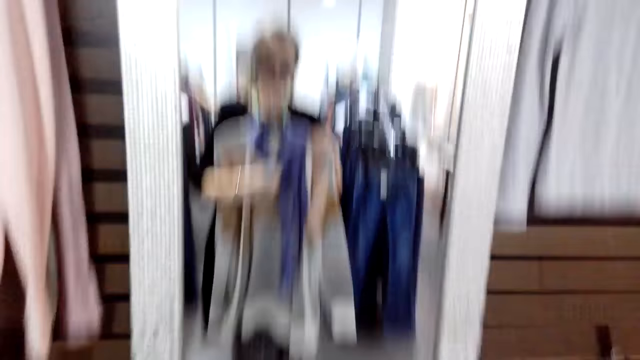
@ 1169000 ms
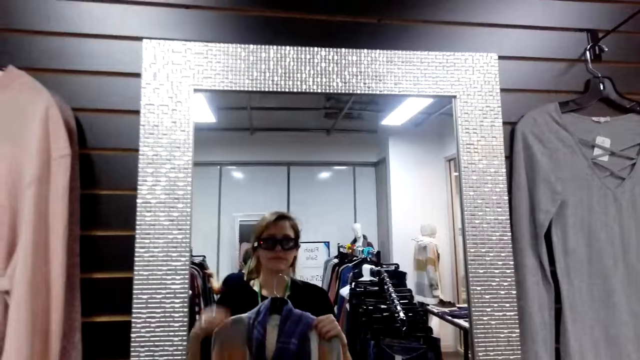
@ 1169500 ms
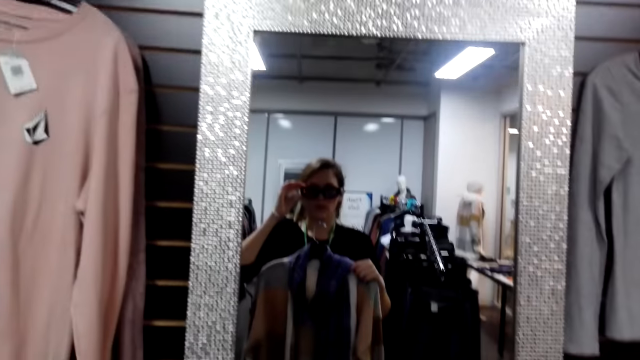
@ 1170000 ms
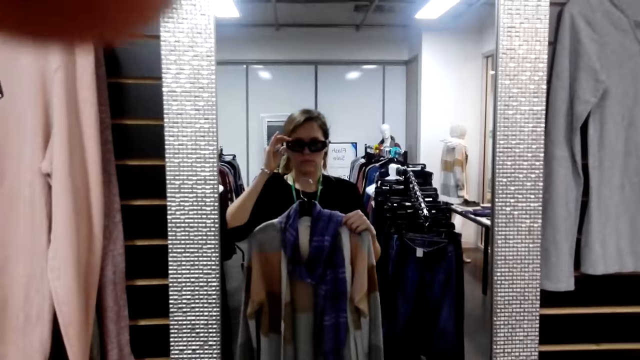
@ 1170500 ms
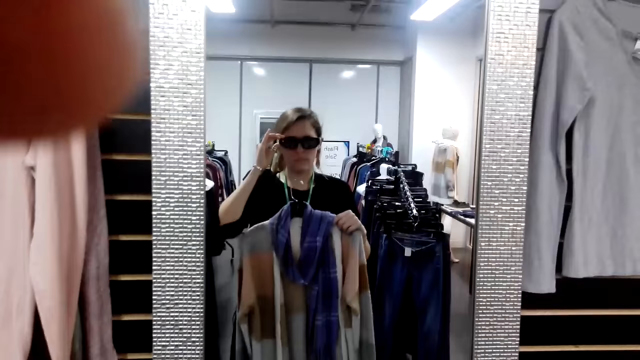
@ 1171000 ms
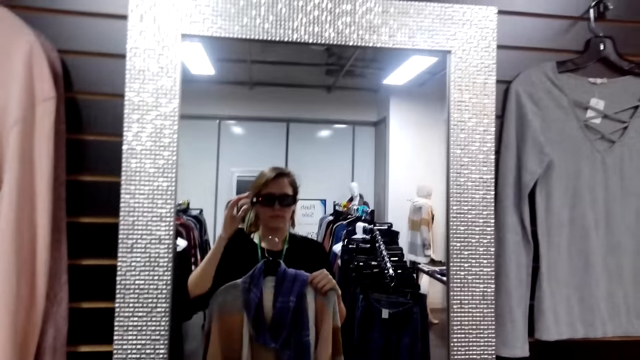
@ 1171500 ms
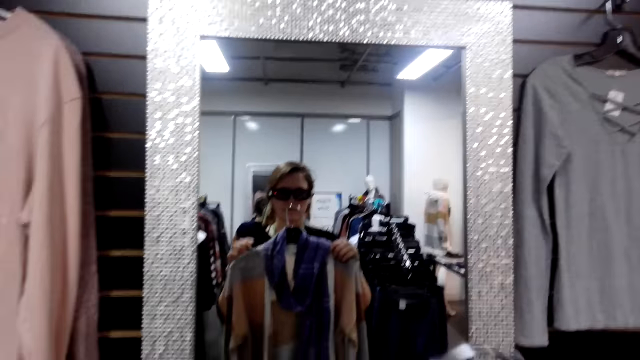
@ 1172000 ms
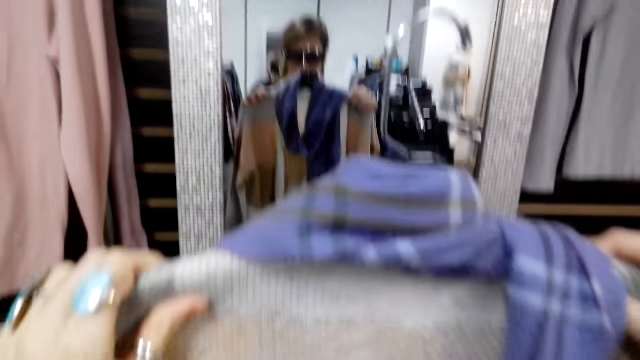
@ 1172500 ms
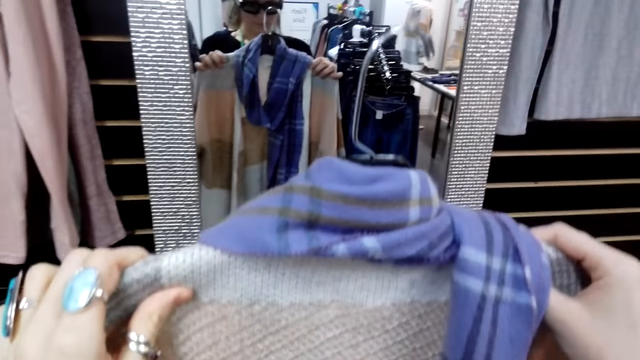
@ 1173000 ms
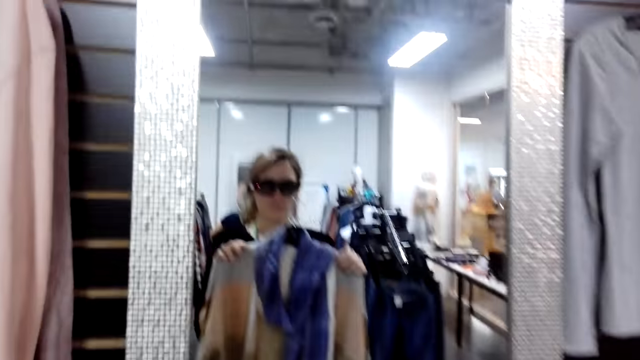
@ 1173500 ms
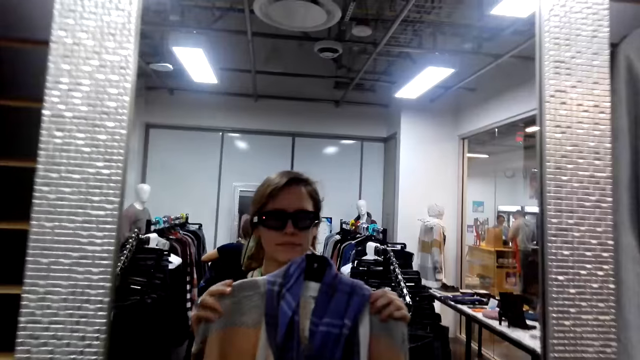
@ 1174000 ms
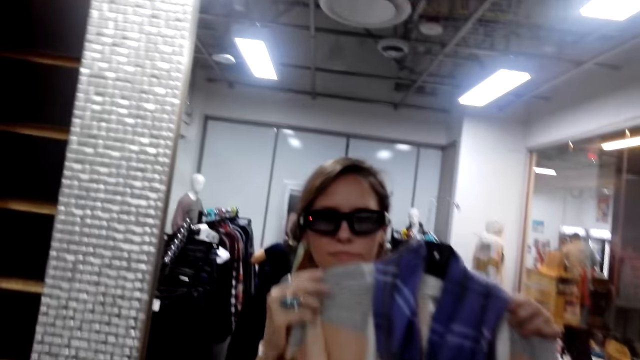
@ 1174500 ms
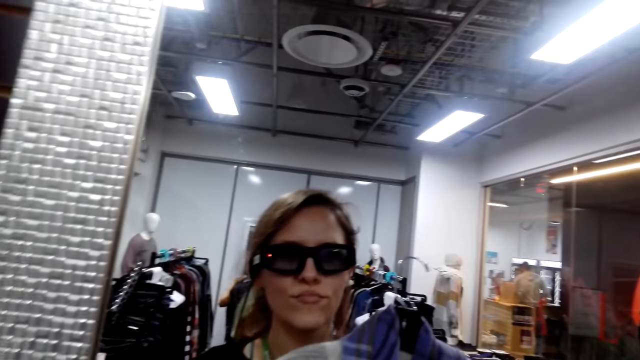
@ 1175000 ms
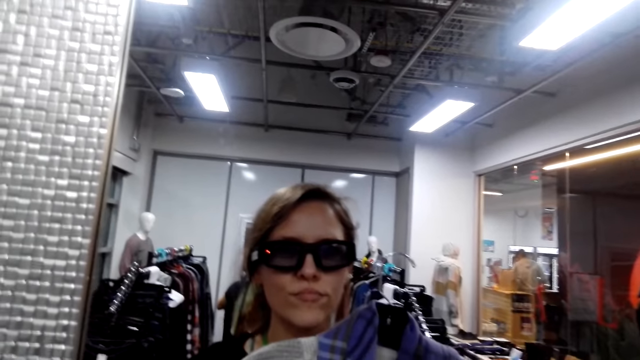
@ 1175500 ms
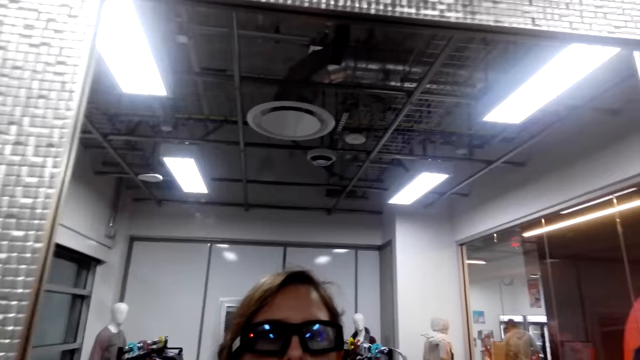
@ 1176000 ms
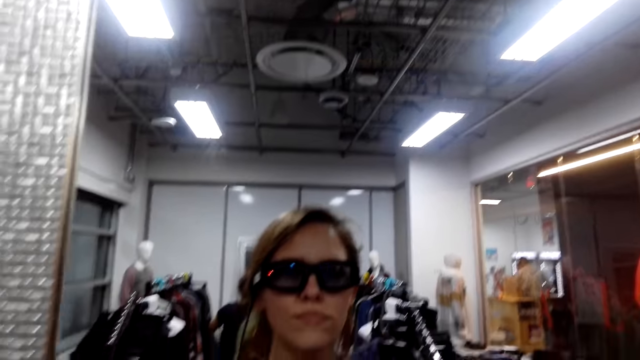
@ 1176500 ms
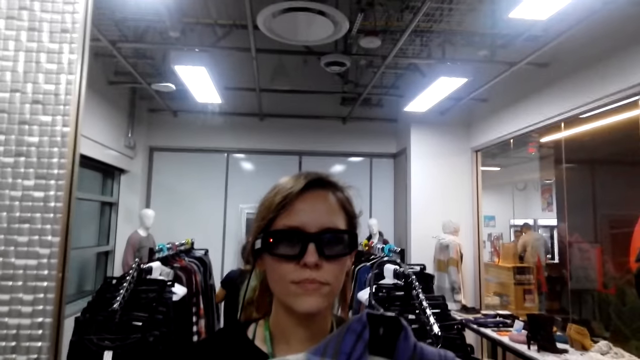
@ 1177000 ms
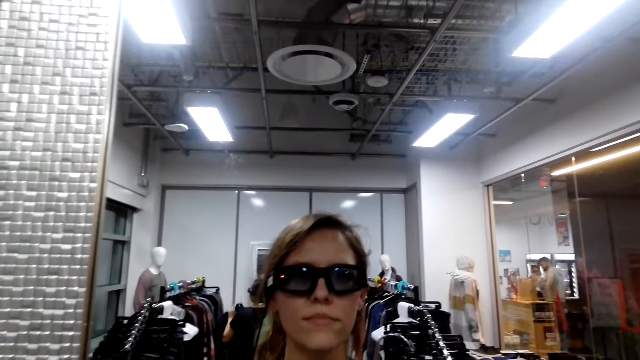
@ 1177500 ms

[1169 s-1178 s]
The camera wearer holds clothes on the mirror. They turn around. They adjust the glasses. They hold the clothes on the mirror.

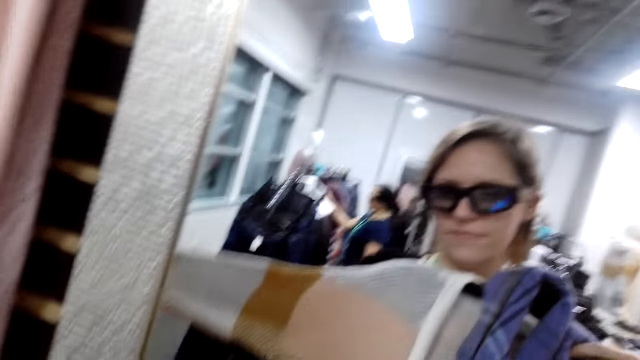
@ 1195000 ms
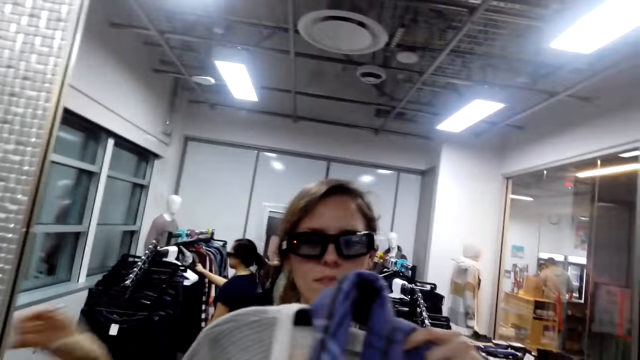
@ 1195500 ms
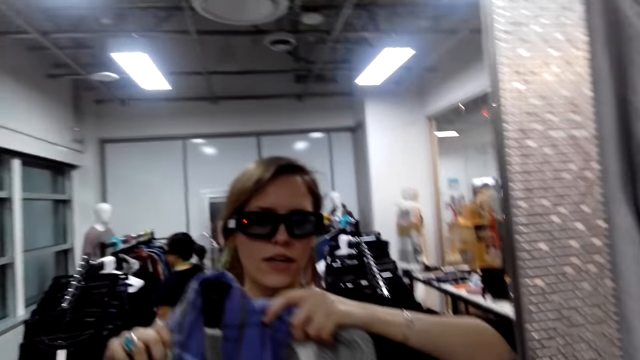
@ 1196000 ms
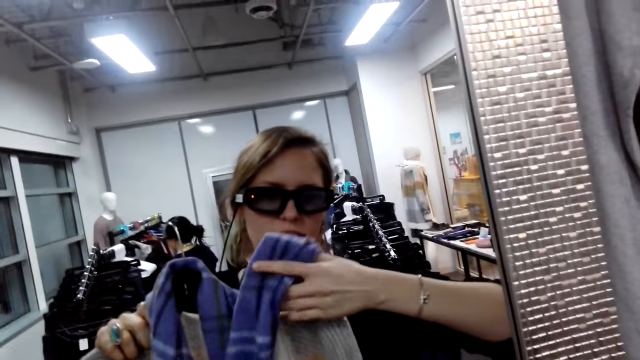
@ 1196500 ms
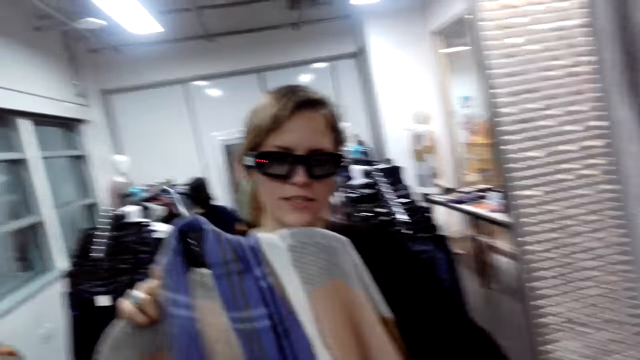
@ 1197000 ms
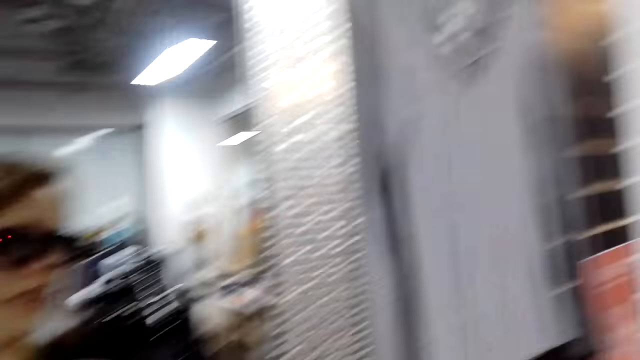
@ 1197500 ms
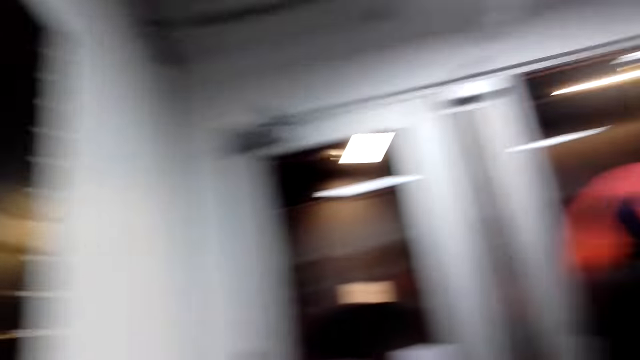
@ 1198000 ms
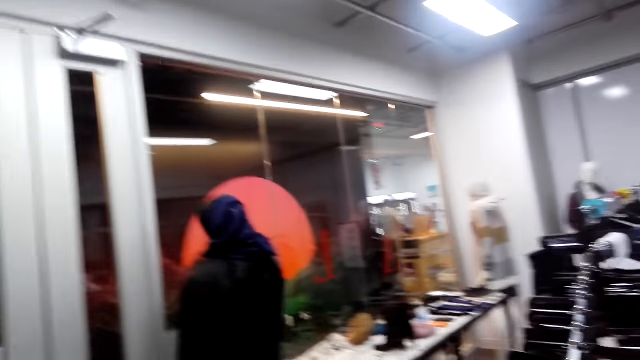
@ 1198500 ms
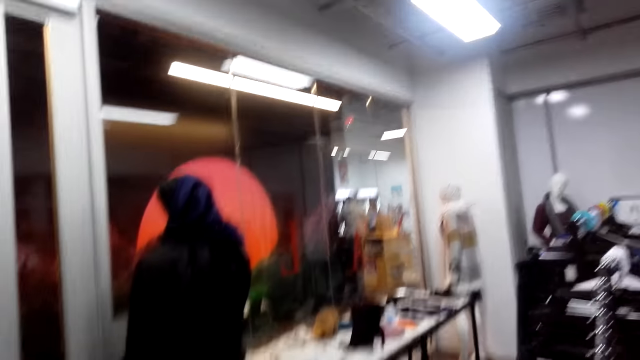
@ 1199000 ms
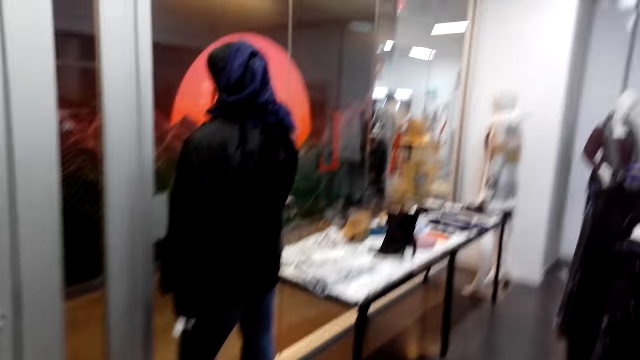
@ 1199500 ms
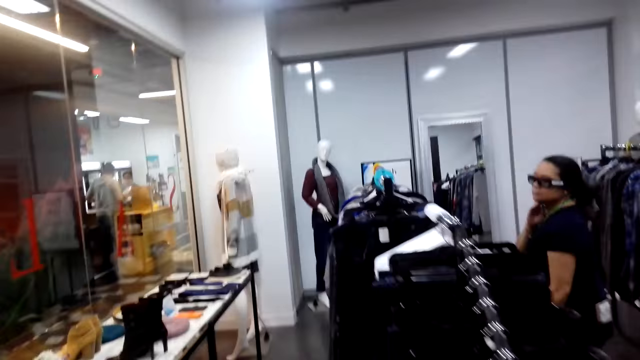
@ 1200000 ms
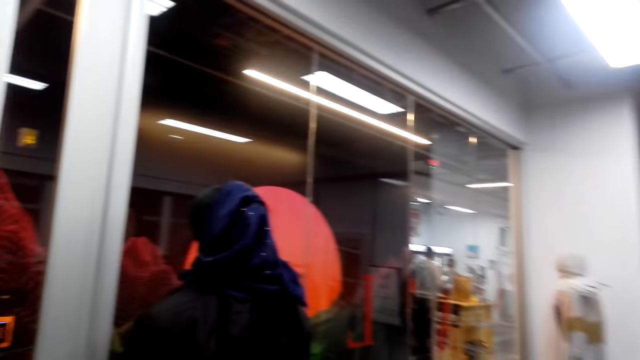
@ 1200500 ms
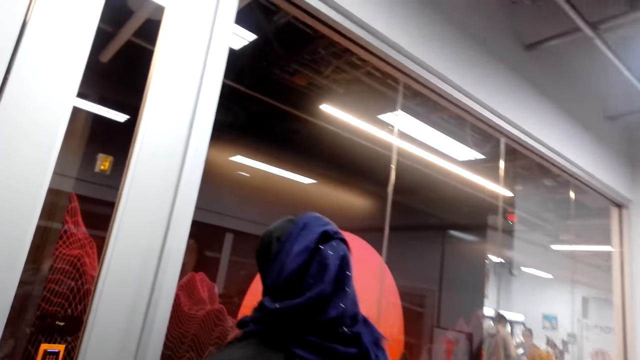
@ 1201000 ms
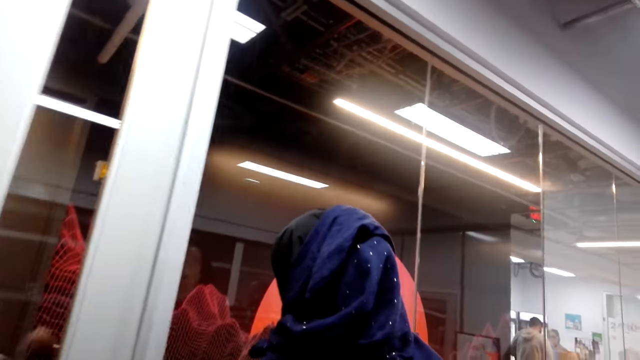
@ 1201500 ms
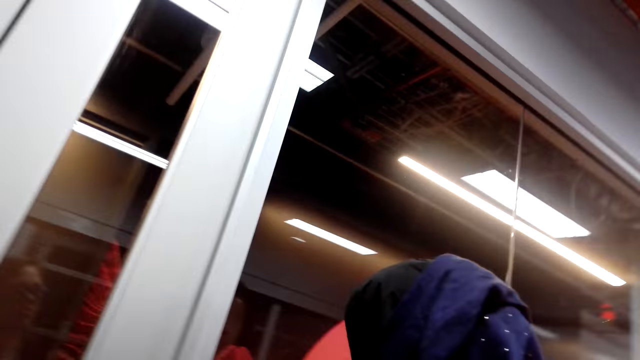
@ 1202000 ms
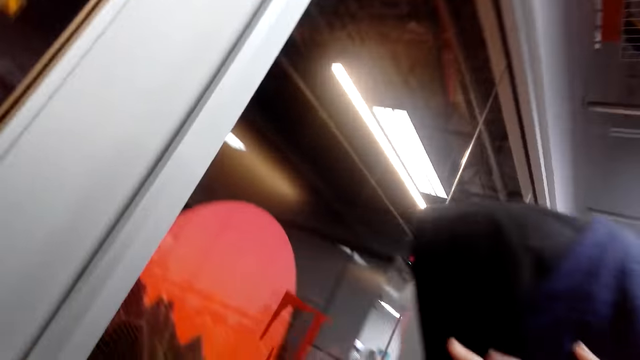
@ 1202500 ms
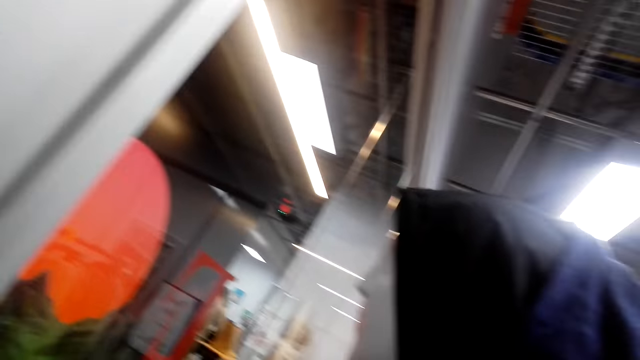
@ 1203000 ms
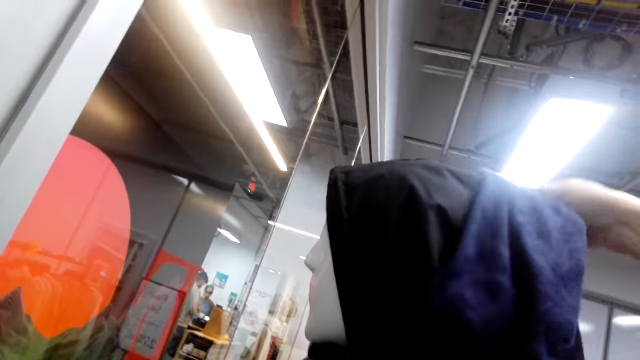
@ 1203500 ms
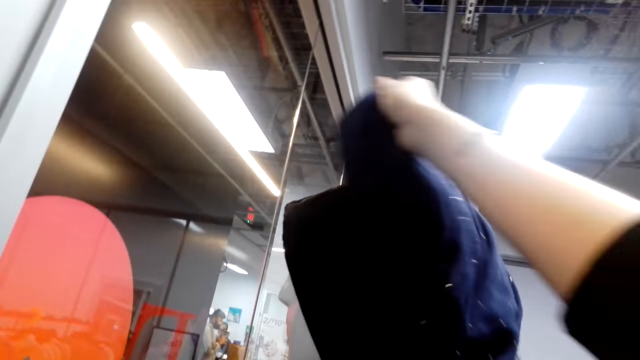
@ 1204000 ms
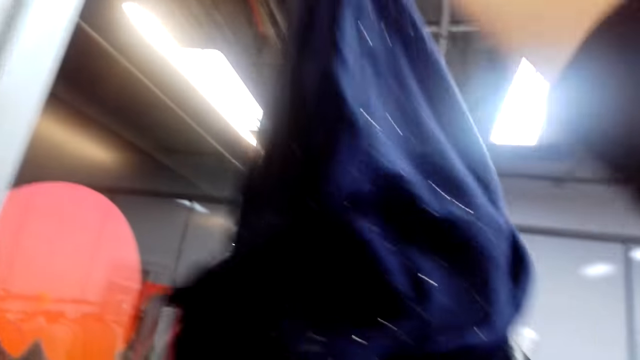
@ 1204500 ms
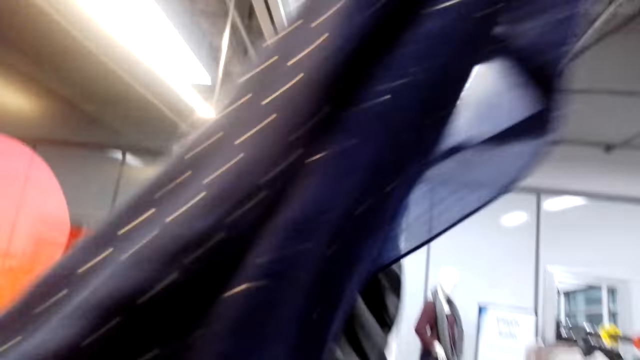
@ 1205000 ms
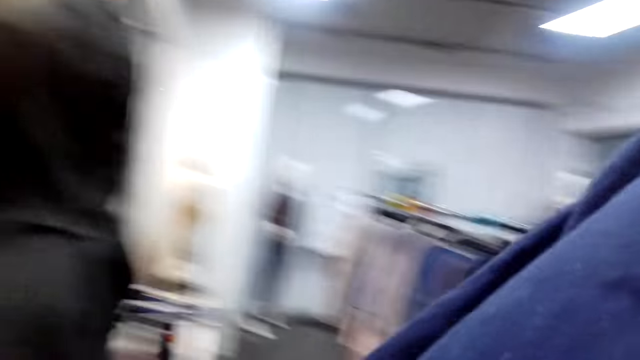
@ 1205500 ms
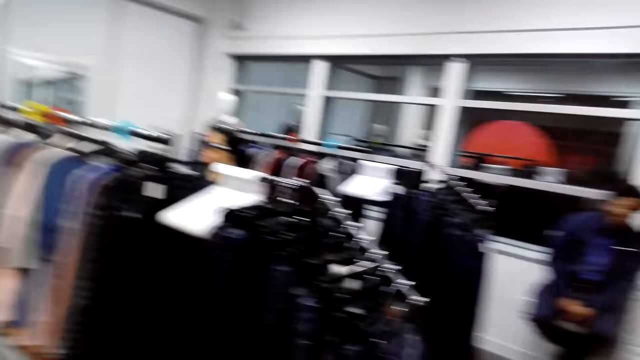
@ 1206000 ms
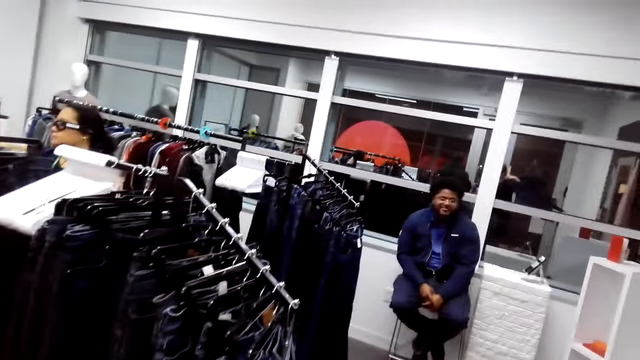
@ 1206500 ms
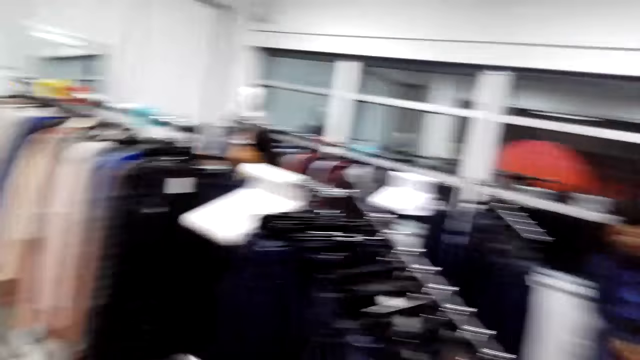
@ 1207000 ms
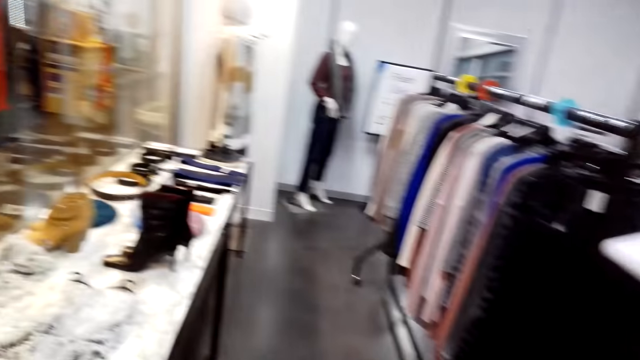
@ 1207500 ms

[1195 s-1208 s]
The camera wearer turns around. She touches a cloth in her hands, touches her shades, and looks in the mirror. She walks around. She turns around. She holds a scarf on a dummy. She takes a shawl on a mannequin. She turns around.
